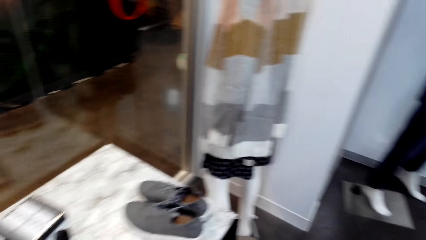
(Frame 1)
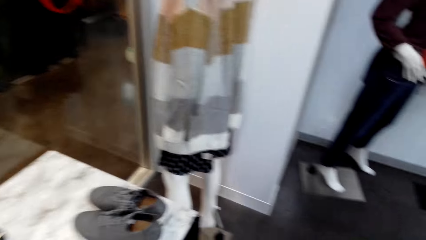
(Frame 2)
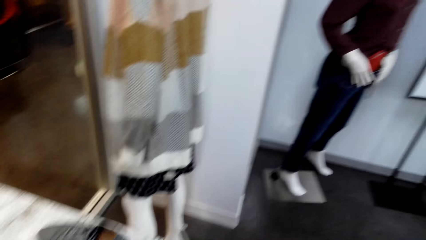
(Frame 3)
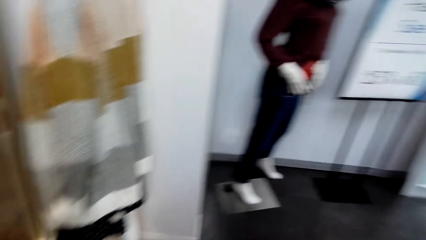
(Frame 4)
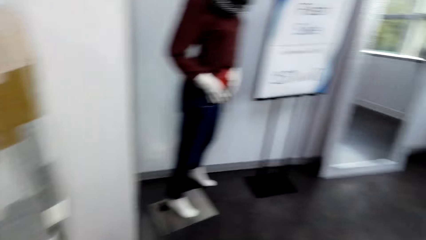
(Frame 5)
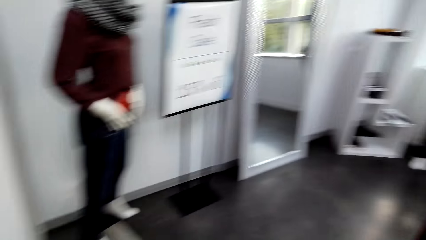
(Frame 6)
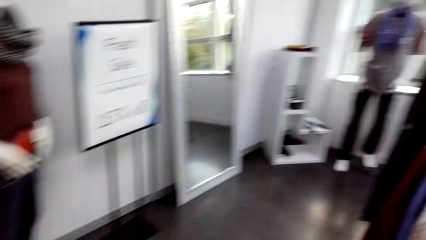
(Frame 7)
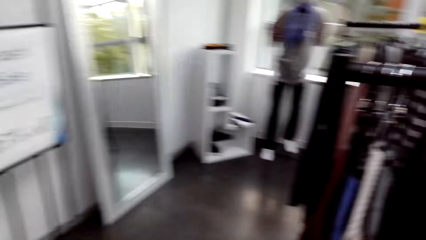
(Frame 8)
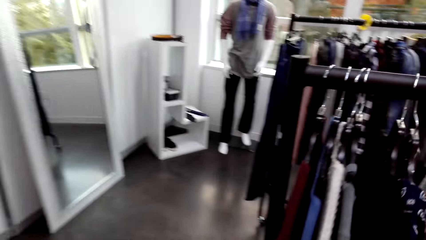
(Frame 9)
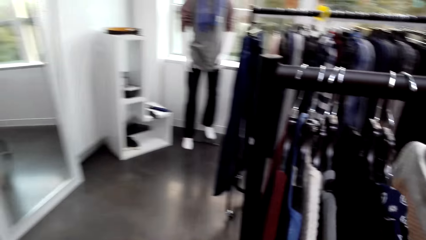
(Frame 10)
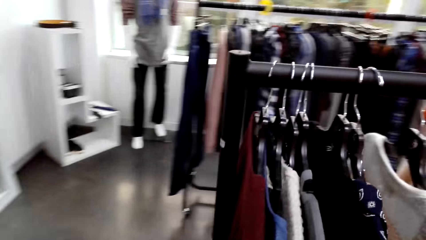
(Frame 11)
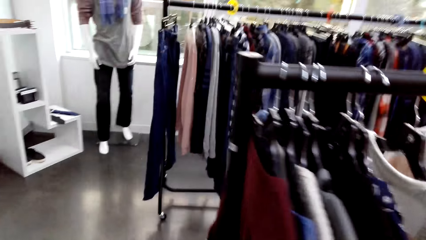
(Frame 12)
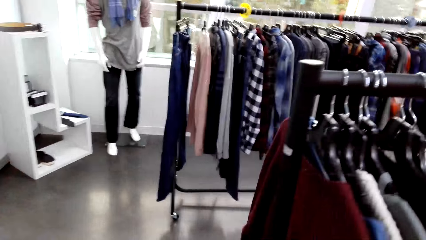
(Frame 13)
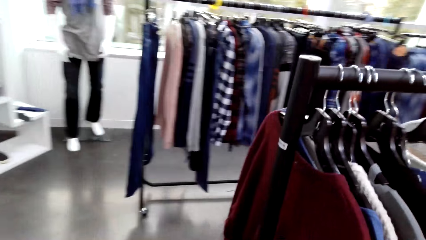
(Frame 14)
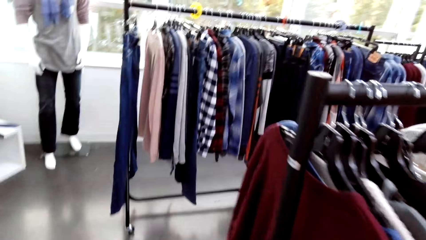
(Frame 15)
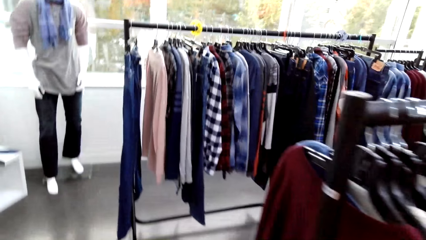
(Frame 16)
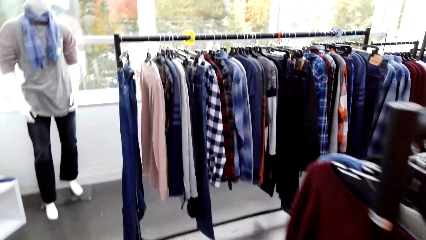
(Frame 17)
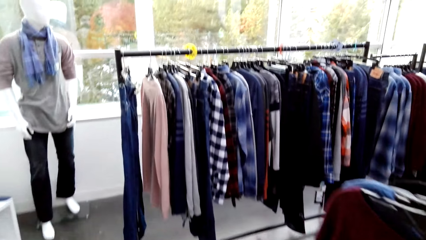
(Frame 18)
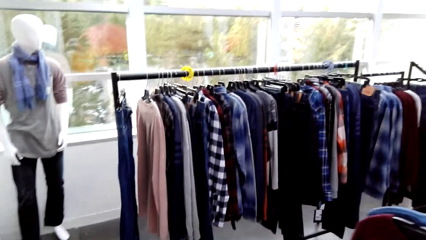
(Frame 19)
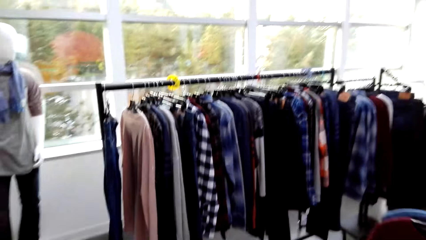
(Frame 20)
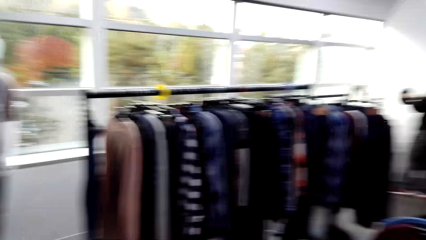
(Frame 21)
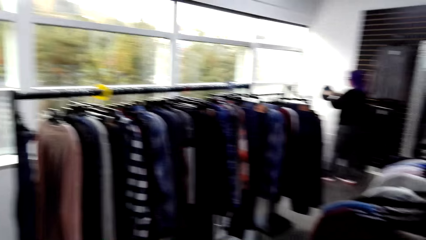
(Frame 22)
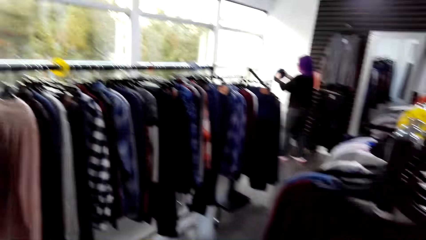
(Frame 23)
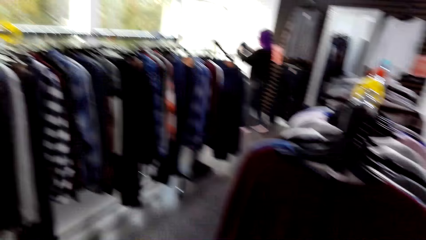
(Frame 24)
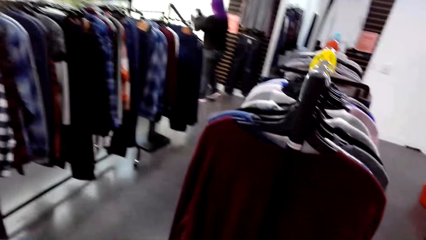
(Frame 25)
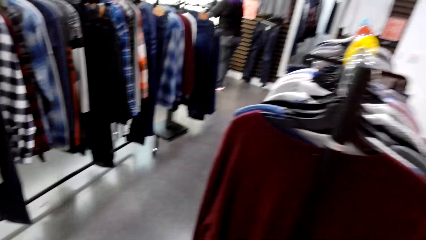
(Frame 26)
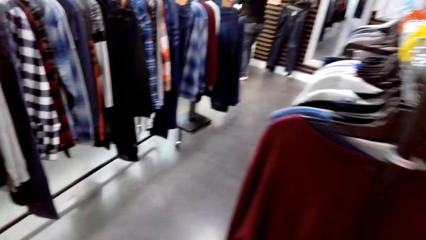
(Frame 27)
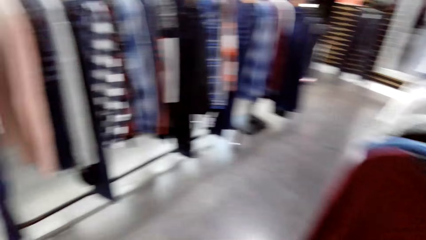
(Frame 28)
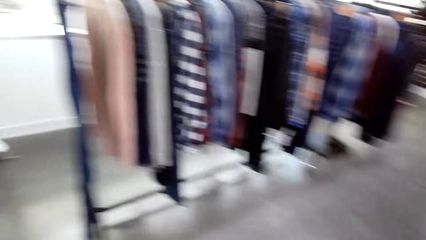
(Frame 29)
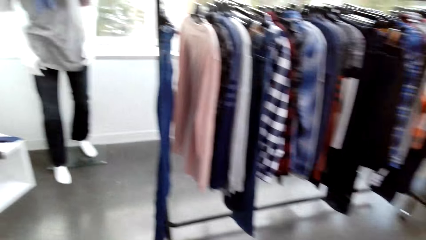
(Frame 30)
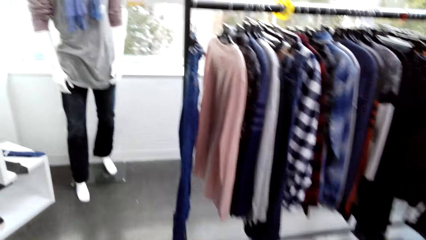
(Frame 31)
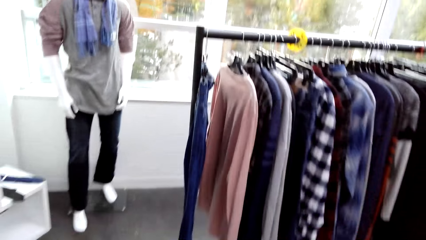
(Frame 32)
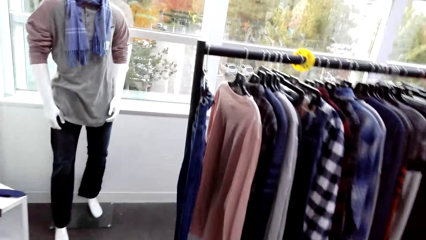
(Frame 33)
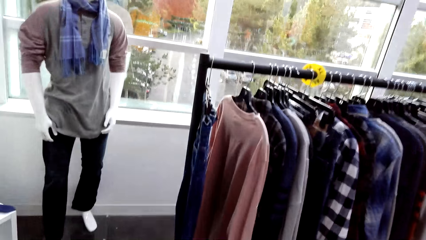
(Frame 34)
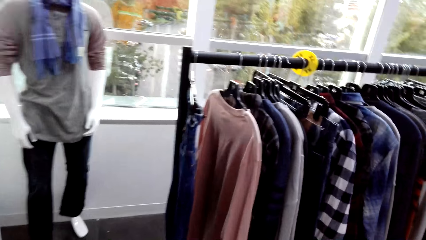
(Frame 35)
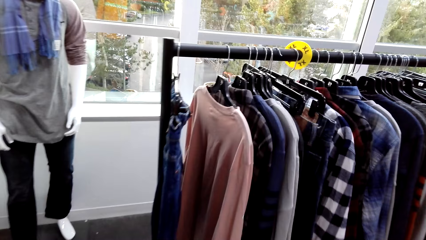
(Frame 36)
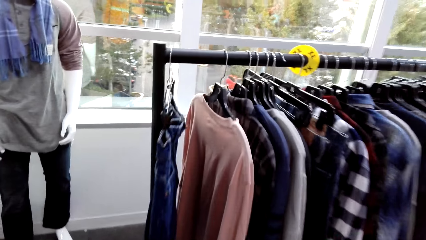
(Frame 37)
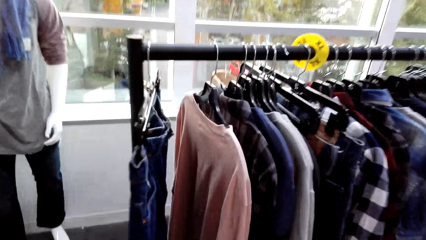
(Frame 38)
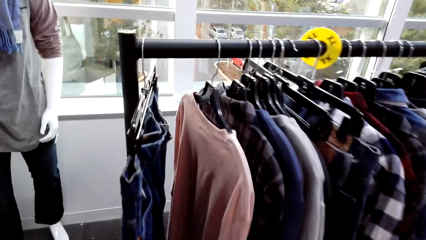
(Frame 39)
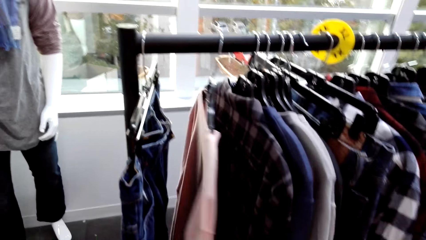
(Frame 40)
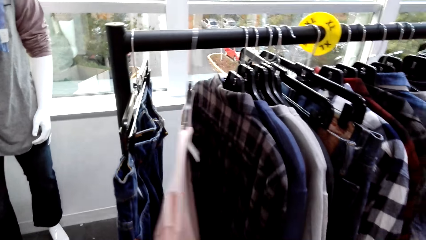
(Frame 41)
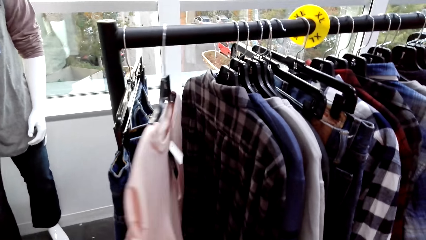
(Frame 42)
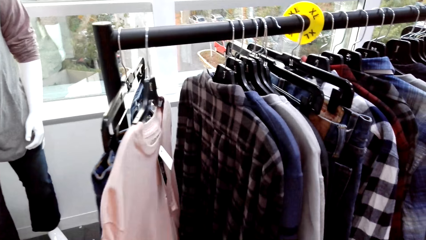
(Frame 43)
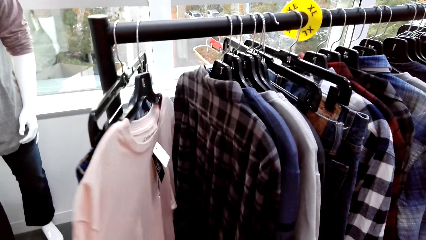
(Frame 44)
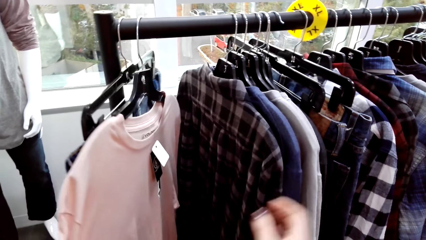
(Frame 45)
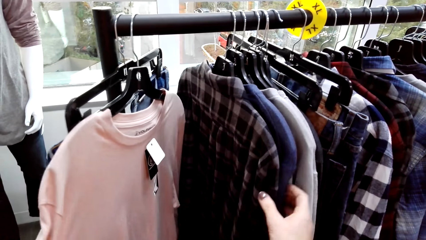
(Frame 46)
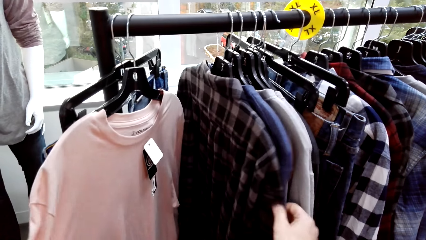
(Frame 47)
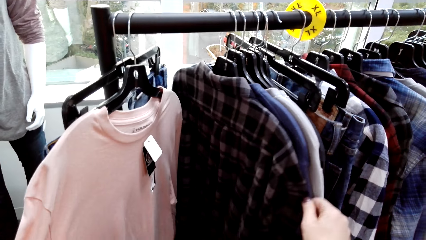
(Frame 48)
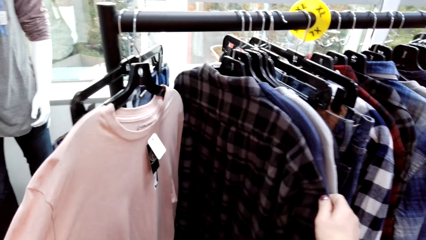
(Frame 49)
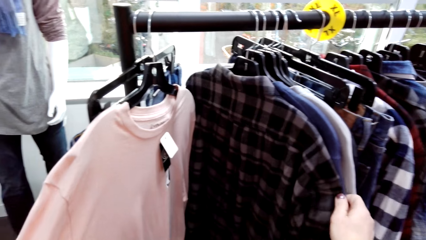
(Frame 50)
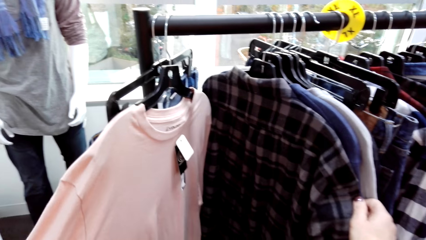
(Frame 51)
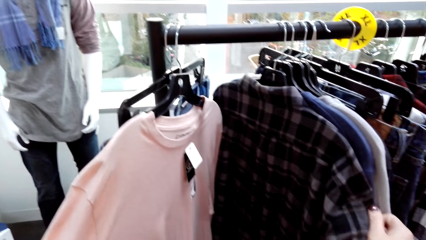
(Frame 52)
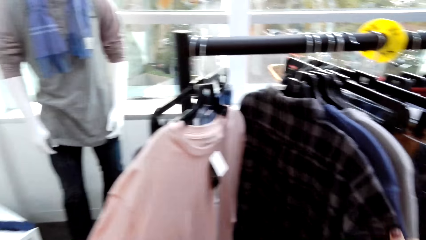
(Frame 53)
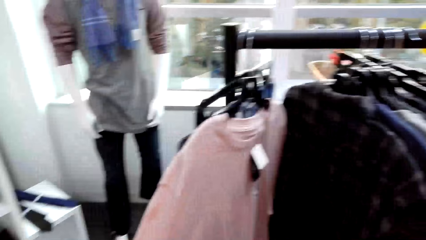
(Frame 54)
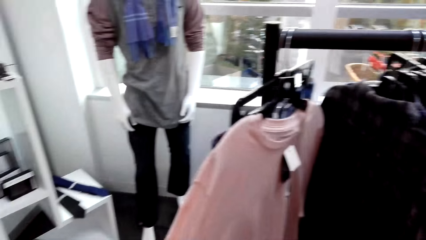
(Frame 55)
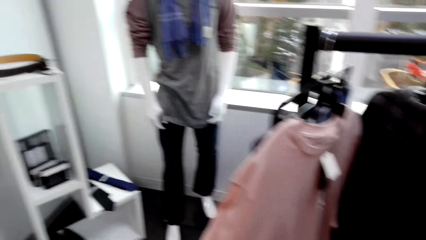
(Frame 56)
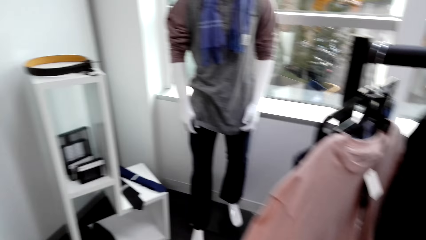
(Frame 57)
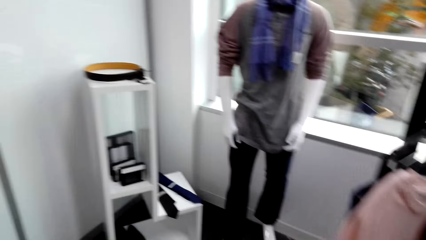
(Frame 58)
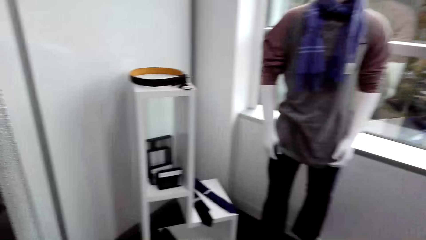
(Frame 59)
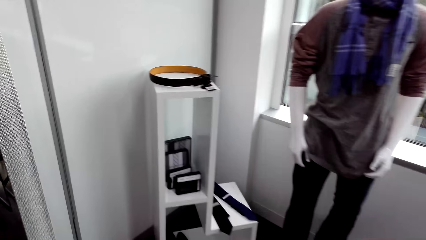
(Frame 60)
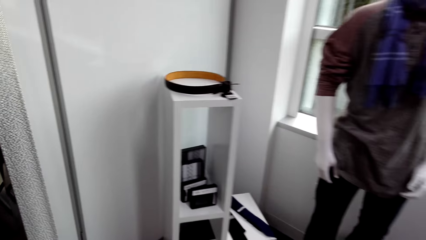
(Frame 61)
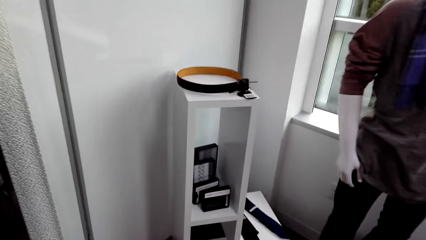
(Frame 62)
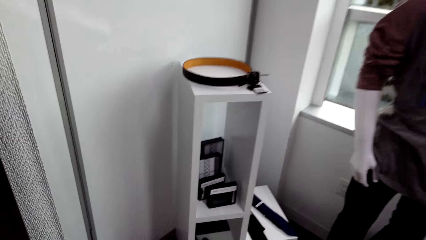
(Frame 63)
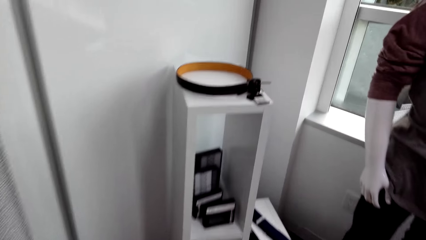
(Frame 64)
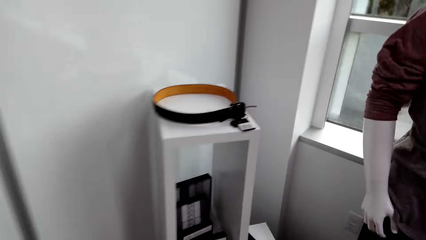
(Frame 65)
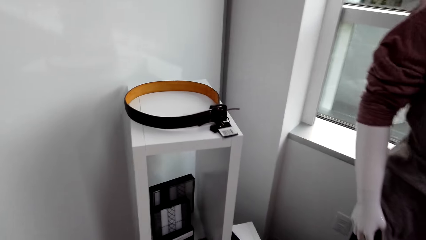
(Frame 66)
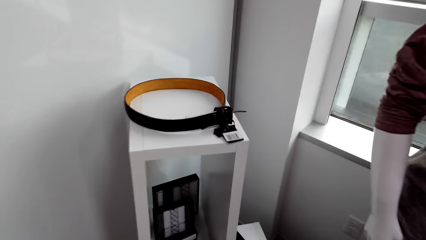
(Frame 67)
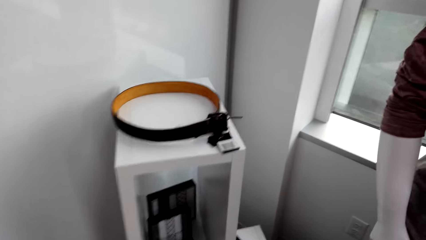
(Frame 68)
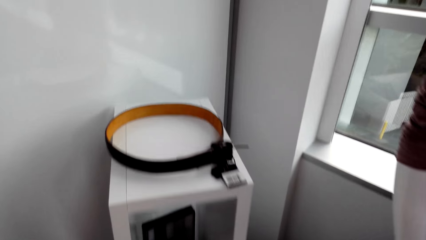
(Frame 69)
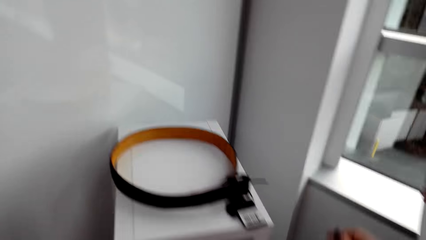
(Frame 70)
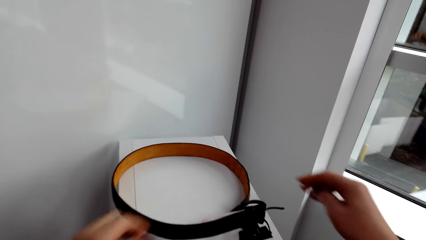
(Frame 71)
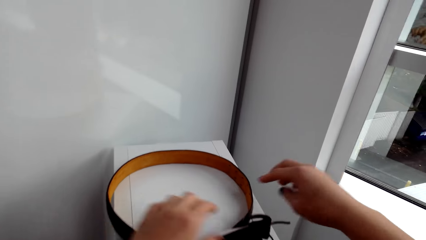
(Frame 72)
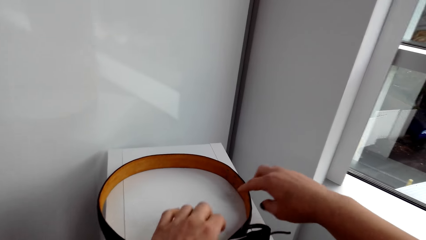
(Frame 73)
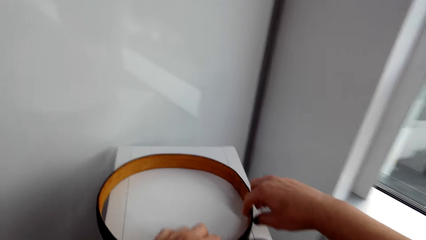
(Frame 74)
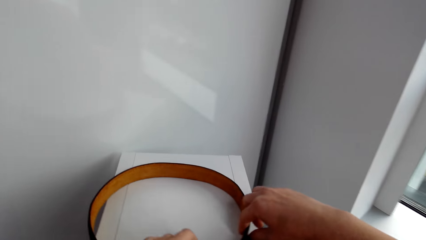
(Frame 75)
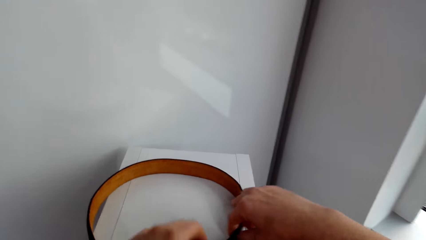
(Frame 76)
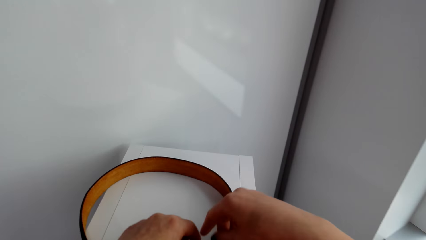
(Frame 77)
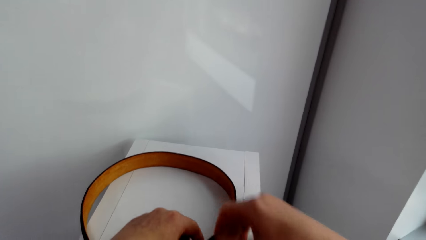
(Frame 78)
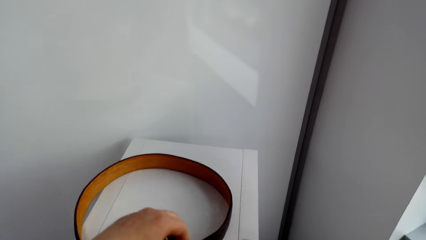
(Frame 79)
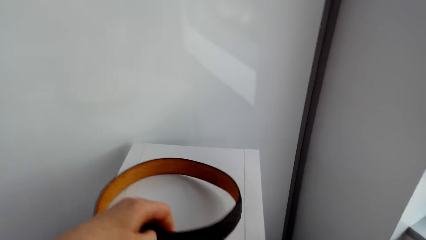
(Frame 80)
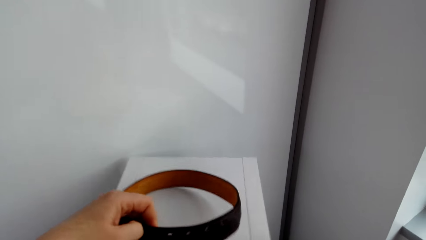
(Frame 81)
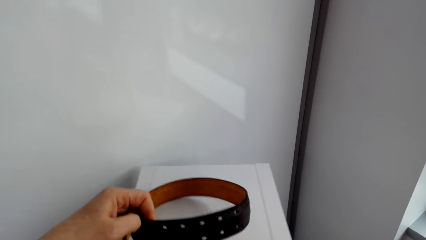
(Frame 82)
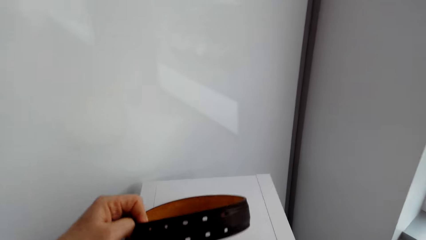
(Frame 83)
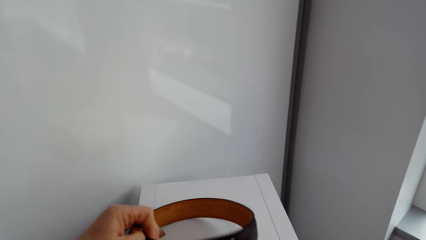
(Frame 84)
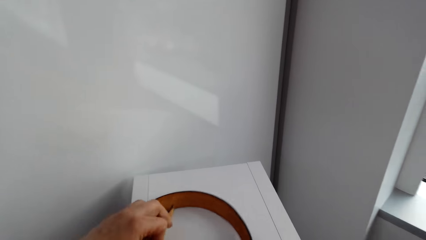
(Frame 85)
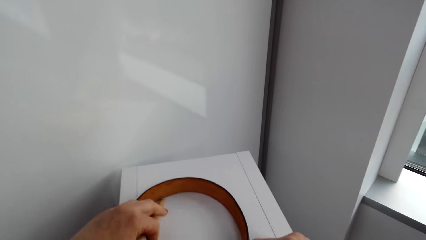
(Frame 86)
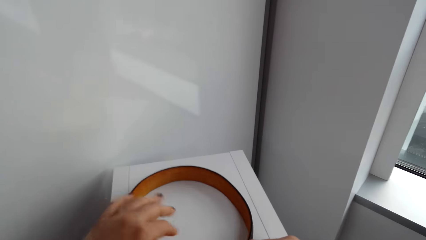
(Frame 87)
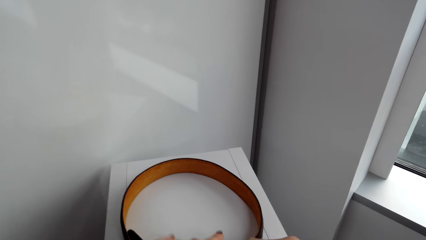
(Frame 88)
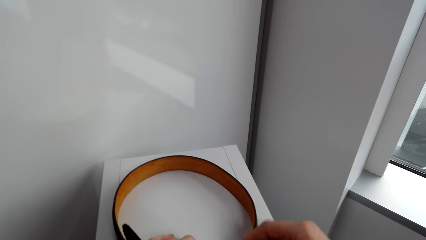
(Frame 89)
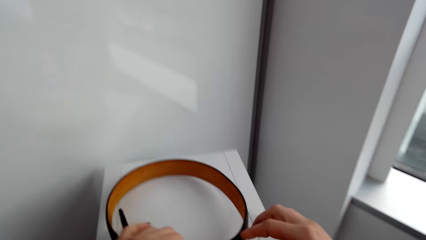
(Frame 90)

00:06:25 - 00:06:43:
The camera wearer moves around. A lady touches something. The camera wearer moves the clothes. They select the tops on the hangers. They look at the clothes. They move around. They touch the belt. They pick up the belt.
